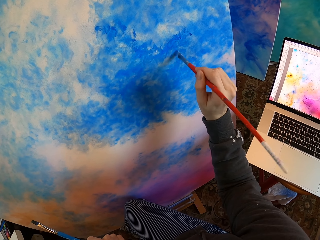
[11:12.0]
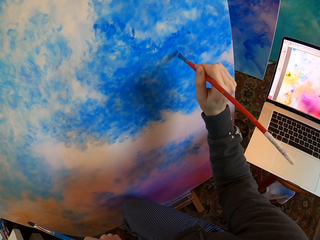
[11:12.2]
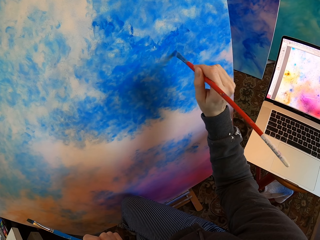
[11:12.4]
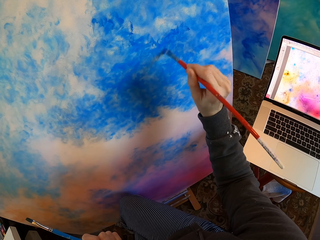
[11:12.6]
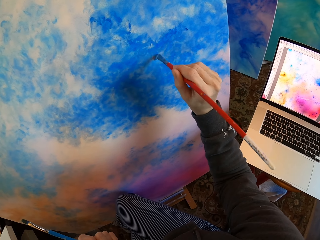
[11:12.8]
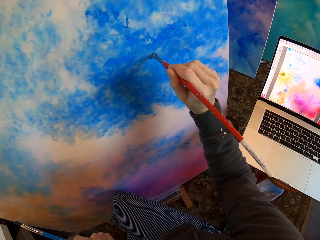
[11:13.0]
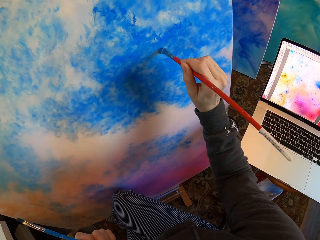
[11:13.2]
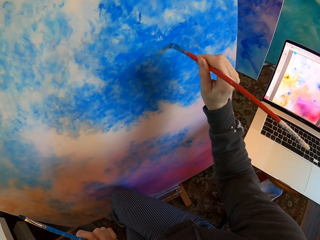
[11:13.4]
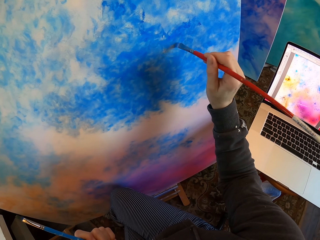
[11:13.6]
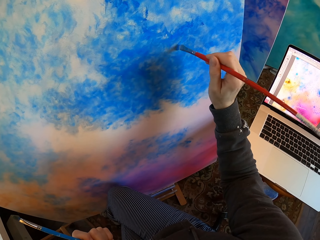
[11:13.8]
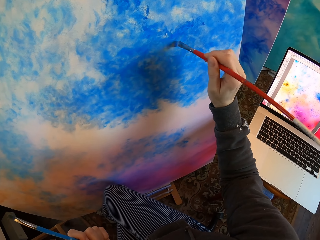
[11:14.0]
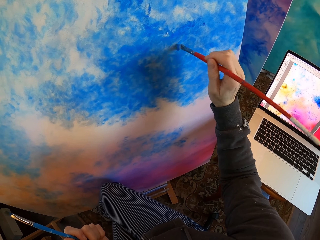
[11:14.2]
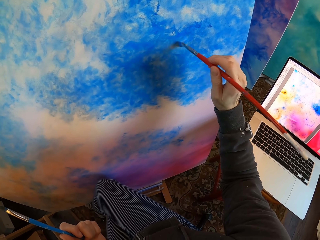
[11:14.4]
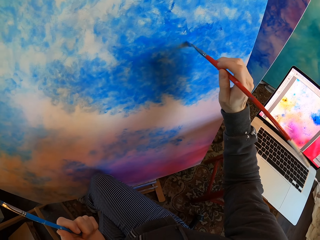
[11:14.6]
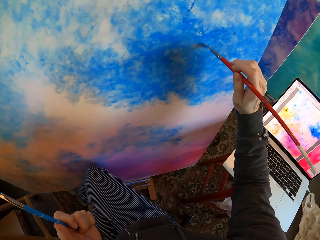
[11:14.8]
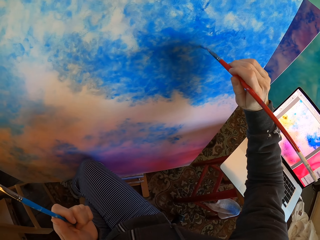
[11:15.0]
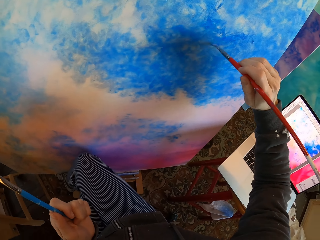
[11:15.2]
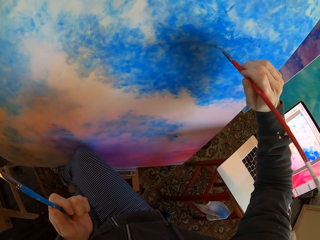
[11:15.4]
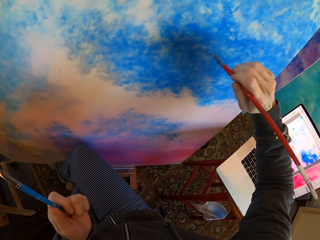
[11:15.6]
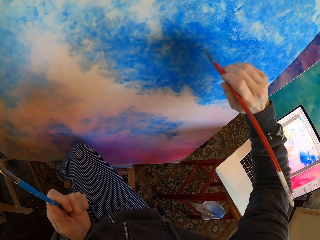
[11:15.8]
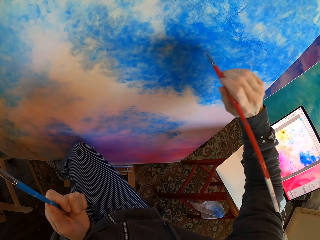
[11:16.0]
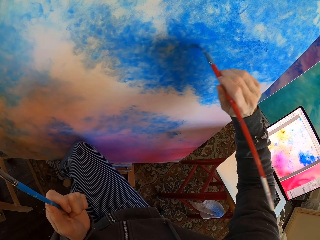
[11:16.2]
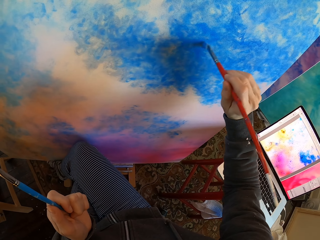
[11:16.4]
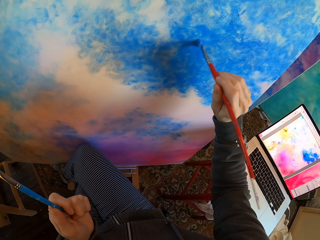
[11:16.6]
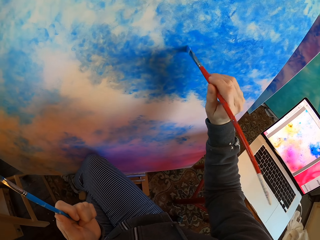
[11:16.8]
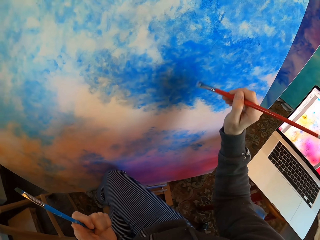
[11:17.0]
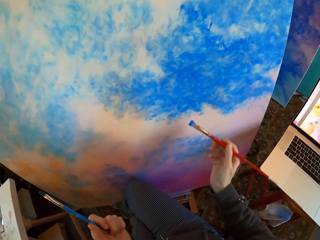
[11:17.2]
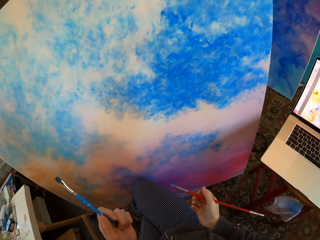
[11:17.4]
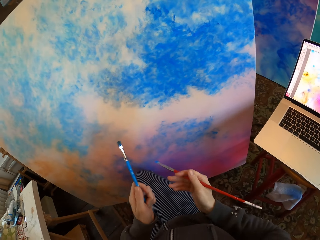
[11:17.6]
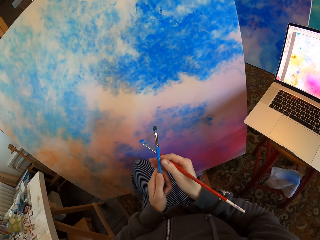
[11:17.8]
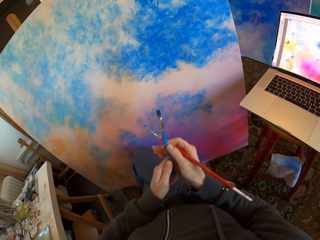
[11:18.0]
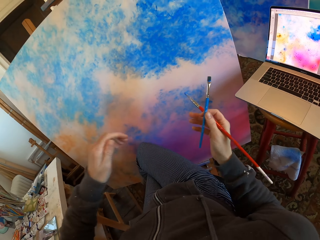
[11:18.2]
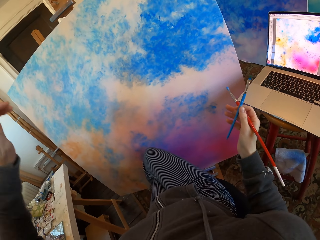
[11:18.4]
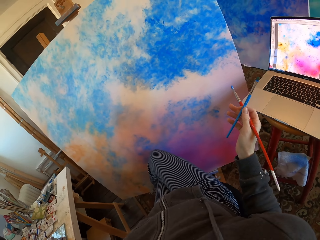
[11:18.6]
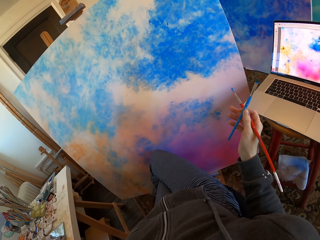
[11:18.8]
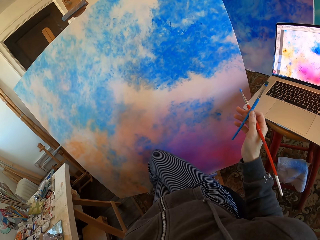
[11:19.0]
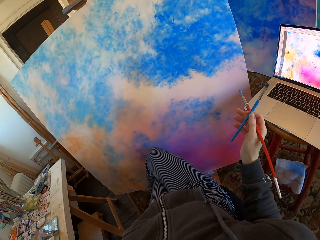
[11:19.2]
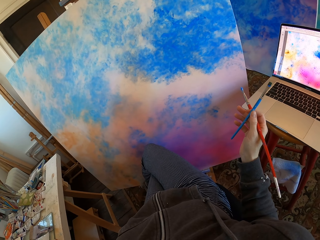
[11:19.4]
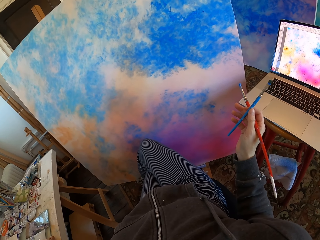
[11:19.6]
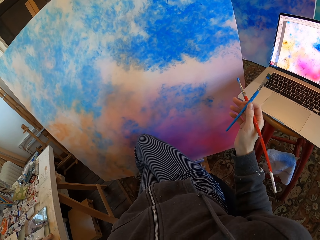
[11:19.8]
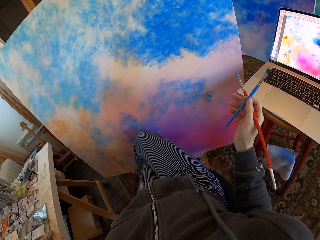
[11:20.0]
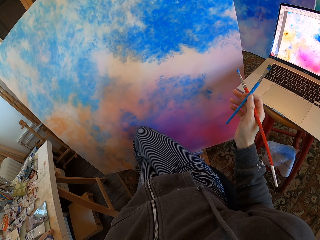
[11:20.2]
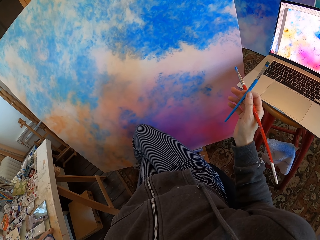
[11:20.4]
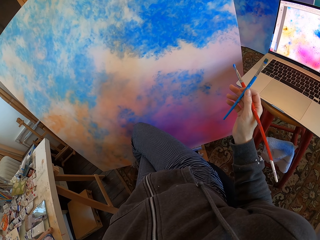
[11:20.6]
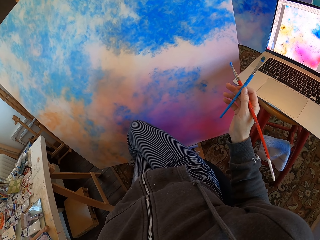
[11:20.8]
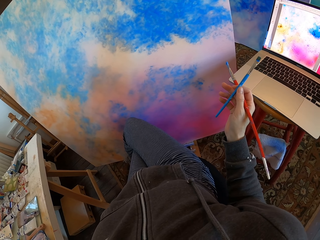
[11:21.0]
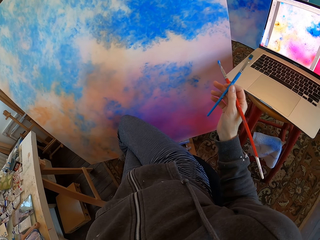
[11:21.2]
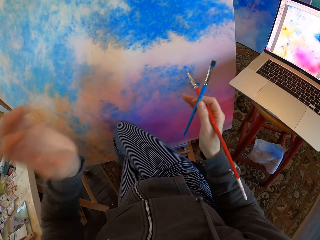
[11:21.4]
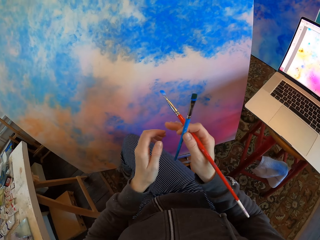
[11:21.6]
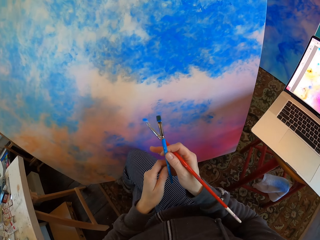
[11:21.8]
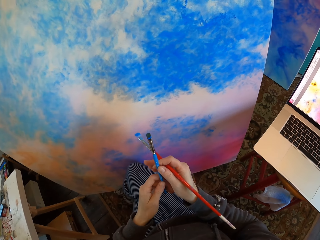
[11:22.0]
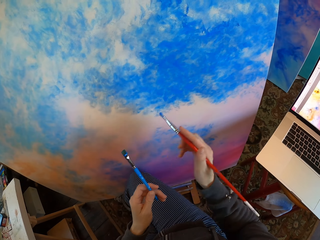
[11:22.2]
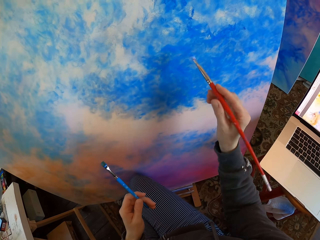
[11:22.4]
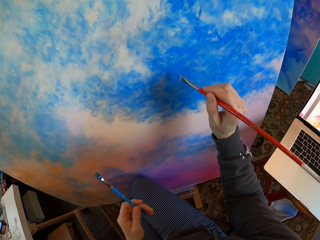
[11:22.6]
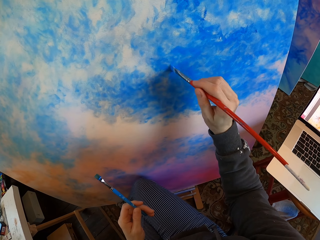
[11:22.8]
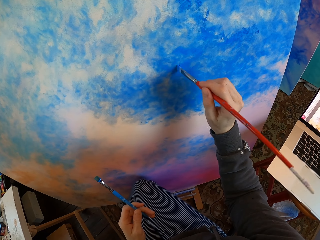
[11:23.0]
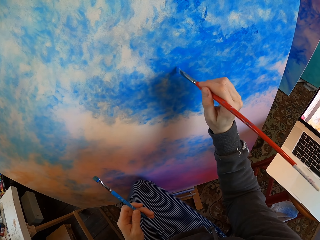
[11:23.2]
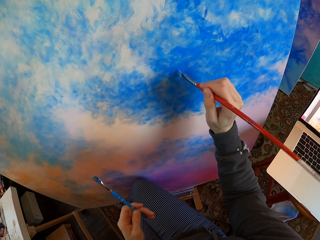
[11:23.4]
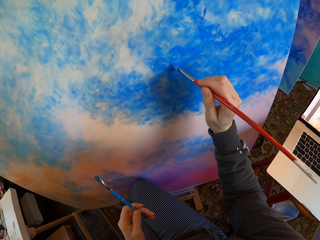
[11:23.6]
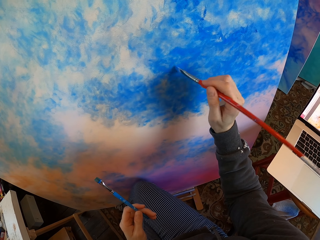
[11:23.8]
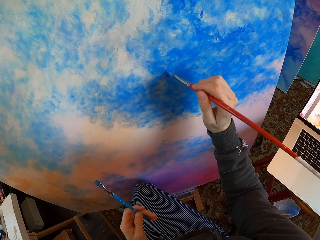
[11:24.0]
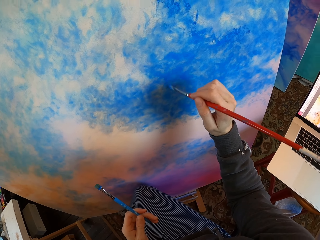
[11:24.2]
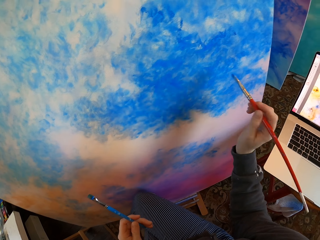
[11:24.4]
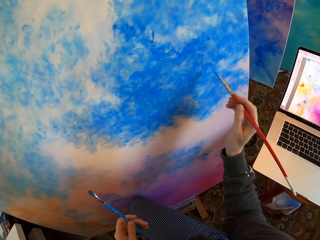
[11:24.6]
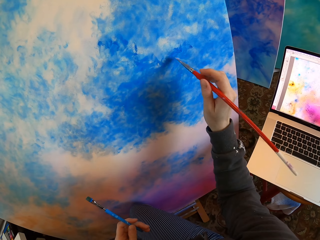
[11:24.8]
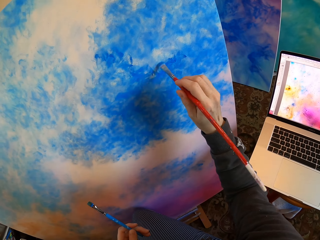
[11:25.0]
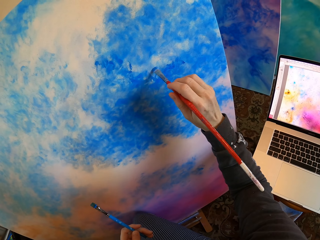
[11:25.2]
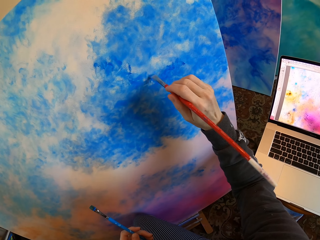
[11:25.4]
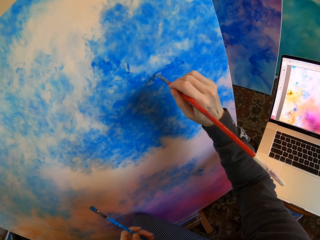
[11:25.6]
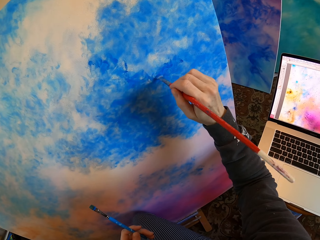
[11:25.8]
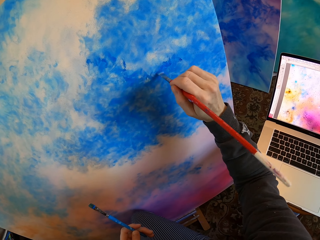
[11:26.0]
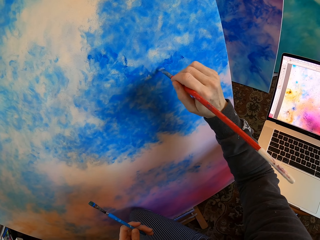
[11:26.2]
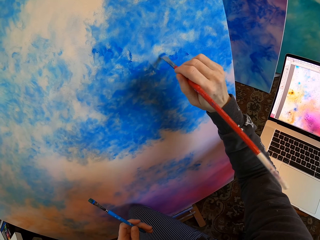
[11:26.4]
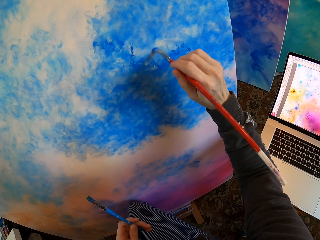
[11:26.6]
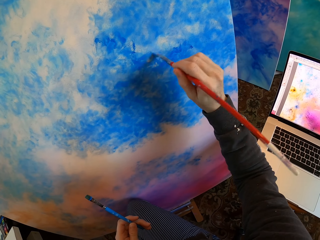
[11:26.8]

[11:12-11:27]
The camera wearer turns to the side. He colors a board with a drawing color brush. He turns to the side. He holds the paint brush with his hands. He holds the drawing color brushes. He paints the wall paper with the paint brush.

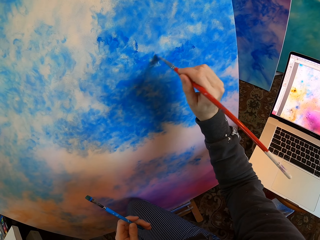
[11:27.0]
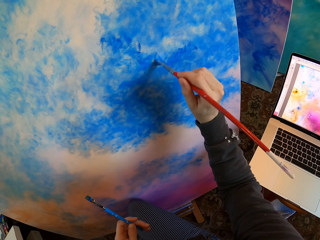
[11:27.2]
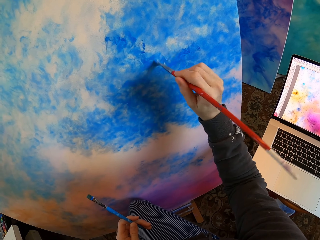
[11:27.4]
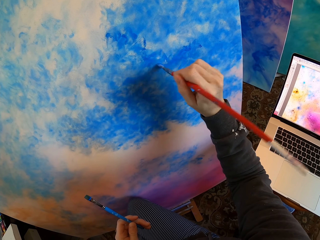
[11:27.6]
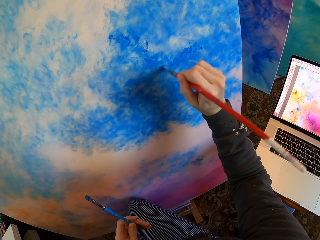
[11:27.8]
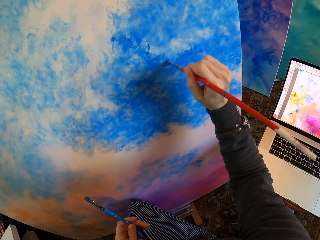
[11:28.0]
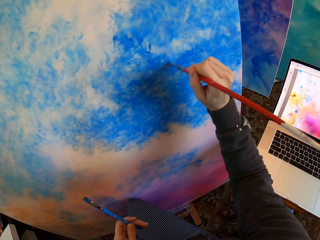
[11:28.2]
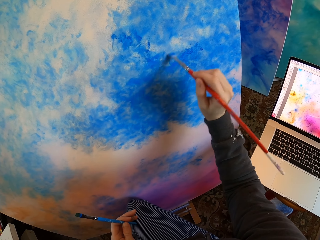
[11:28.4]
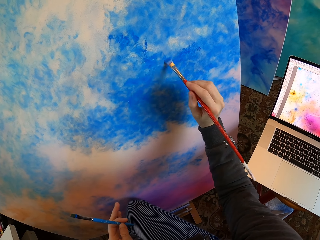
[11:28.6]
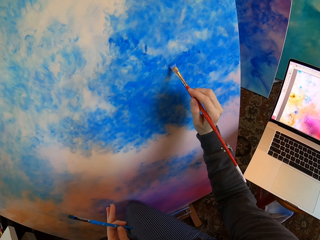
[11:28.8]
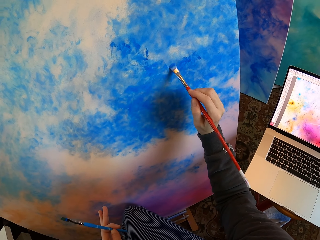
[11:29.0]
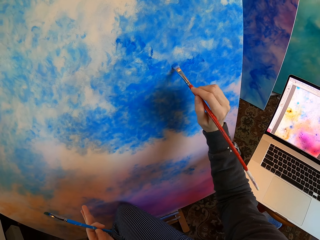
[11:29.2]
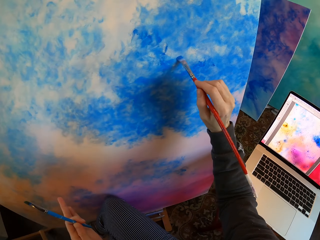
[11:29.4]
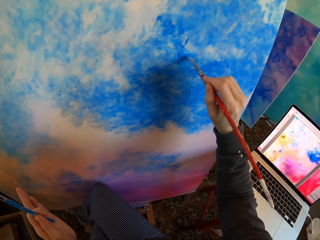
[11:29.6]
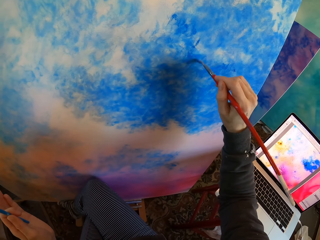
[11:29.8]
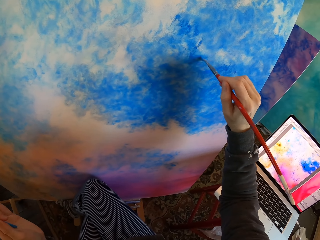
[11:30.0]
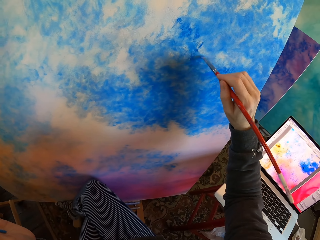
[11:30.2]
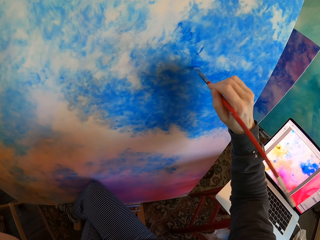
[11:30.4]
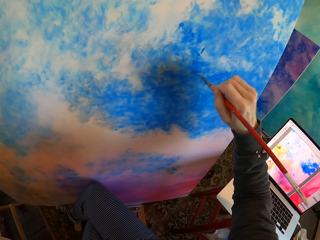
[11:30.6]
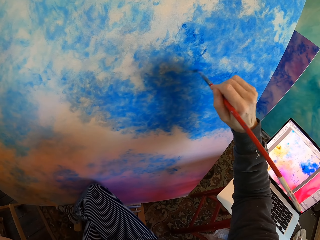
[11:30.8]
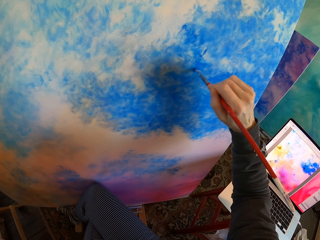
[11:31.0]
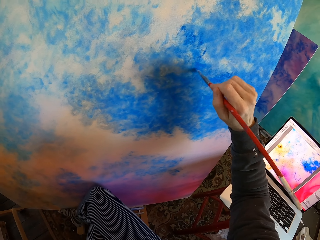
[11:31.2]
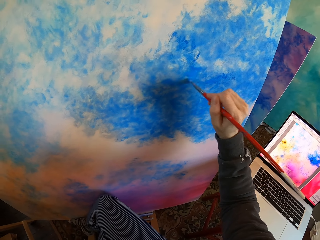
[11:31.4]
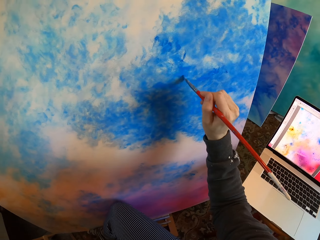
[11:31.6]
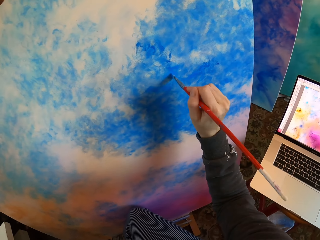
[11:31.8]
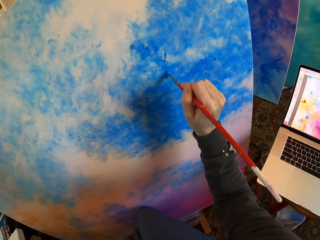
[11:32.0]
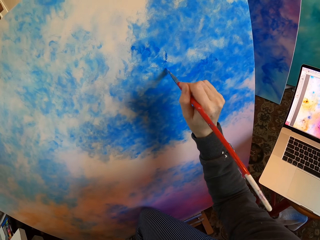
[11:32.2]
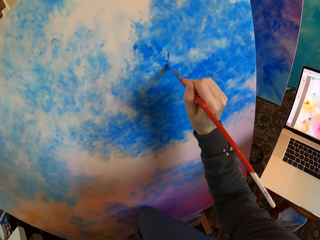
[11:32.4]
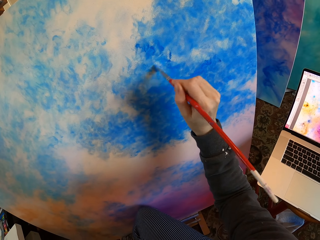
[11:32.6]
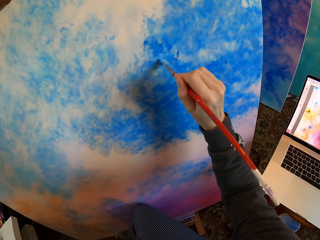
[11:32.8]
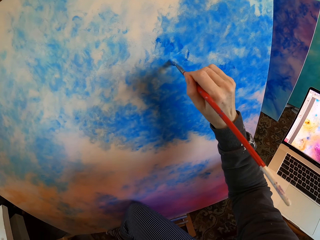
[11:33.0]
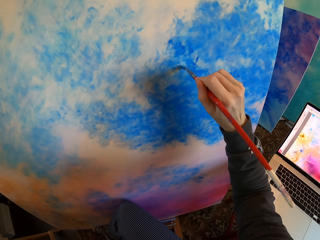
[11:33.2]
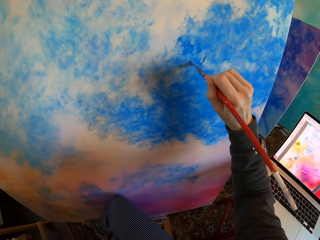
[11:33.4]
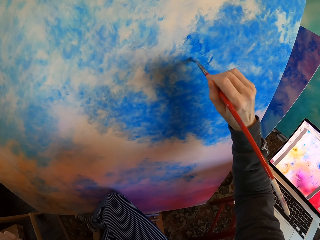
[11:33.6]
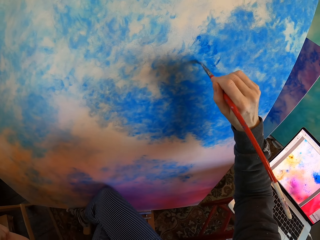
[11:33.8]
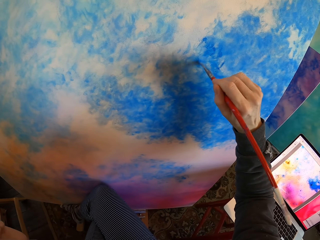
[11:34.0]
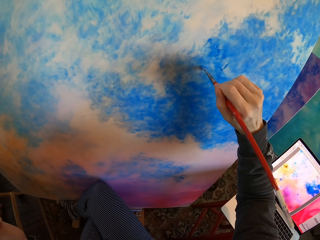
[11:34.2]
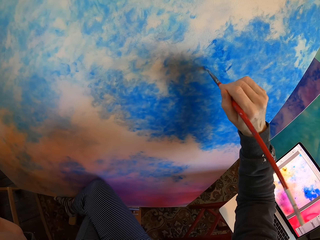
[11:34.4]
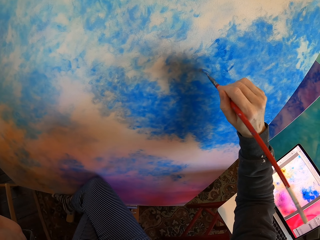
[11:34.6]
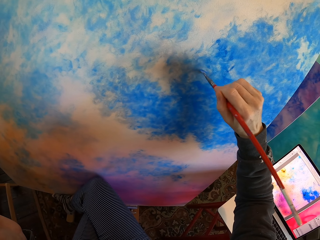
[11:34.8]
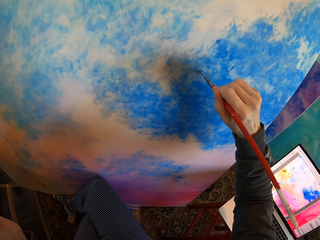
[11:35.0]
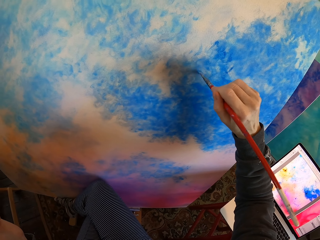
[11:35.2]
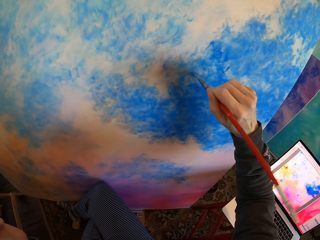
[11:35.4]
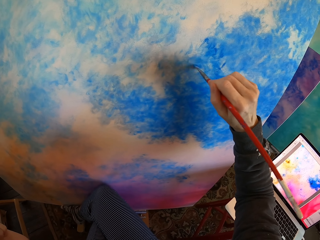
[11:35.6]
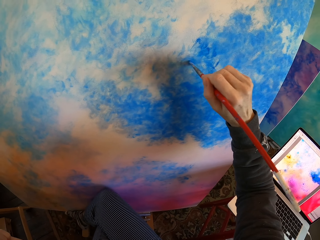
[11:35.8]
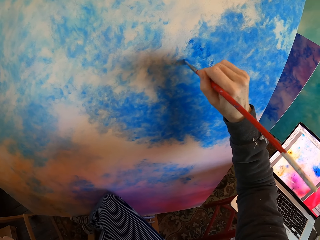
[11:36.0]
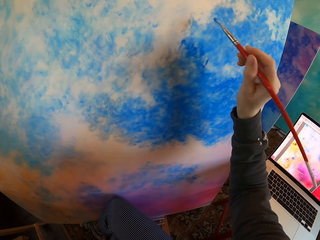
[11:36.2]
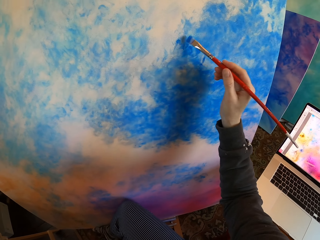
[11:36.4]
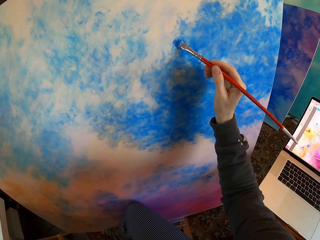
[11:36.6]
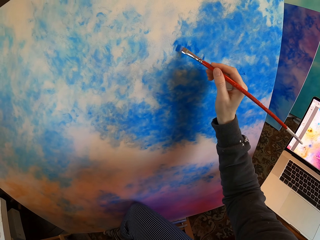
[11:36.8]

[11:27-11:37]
The camera wearer turns to the side. They color a board with a drawing color brush.
